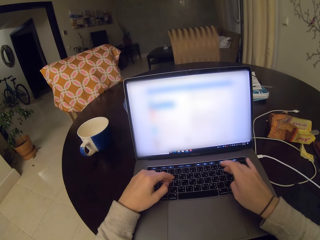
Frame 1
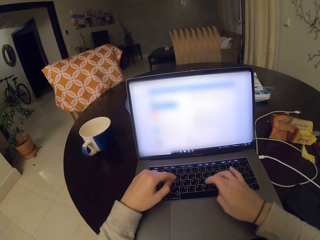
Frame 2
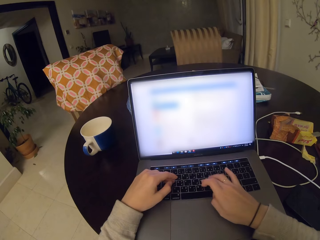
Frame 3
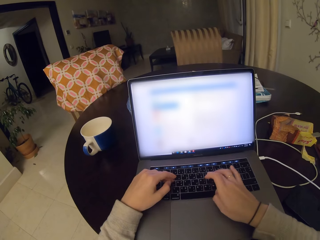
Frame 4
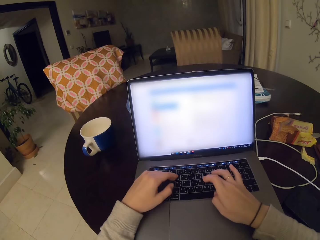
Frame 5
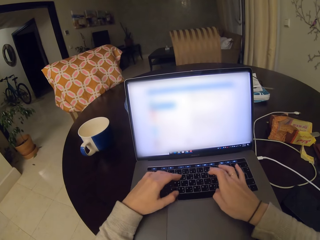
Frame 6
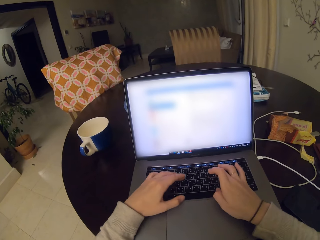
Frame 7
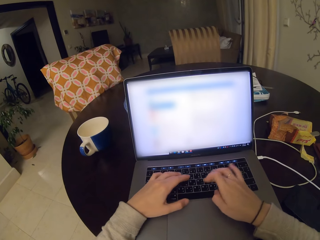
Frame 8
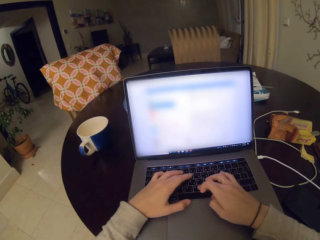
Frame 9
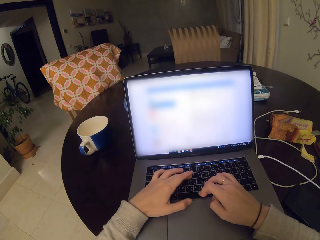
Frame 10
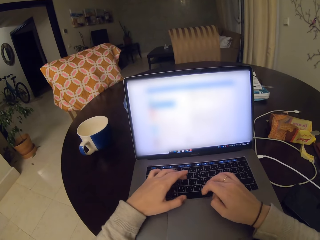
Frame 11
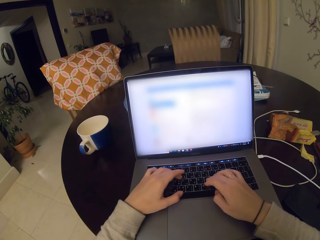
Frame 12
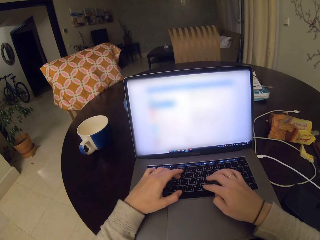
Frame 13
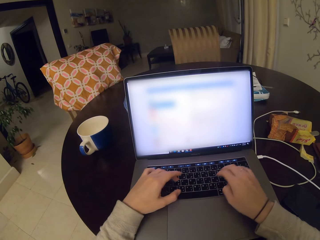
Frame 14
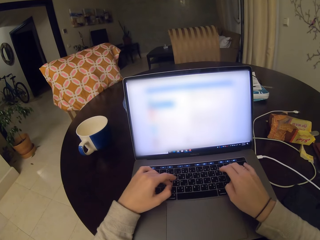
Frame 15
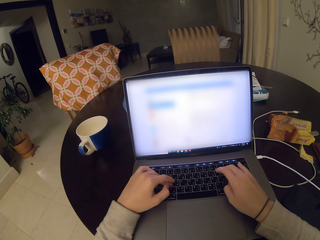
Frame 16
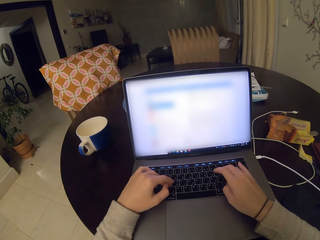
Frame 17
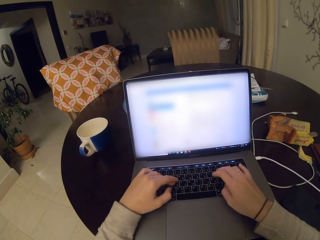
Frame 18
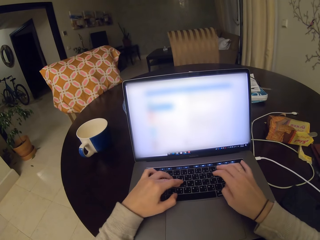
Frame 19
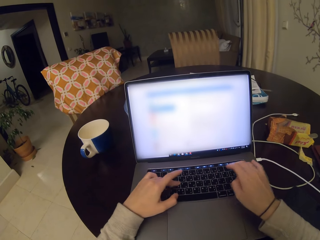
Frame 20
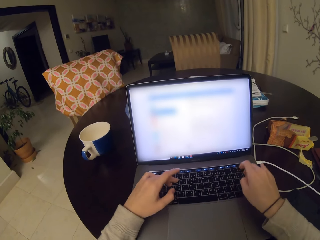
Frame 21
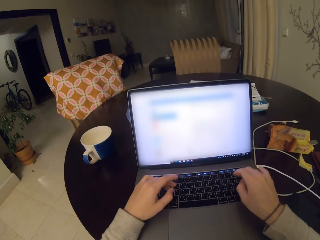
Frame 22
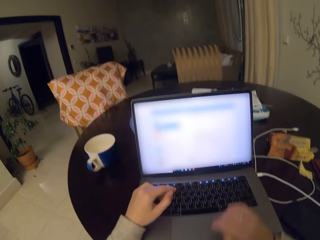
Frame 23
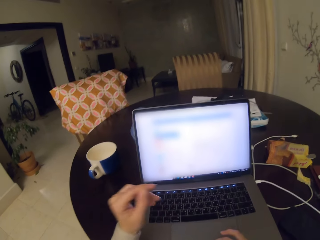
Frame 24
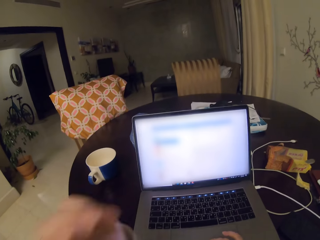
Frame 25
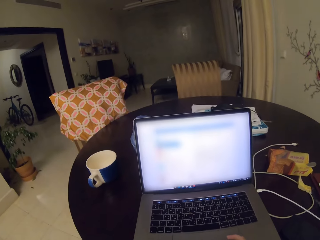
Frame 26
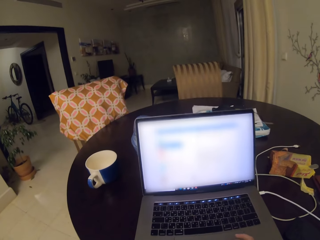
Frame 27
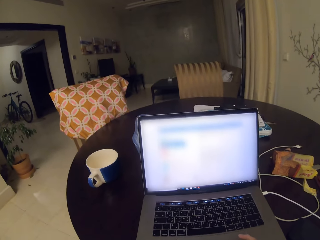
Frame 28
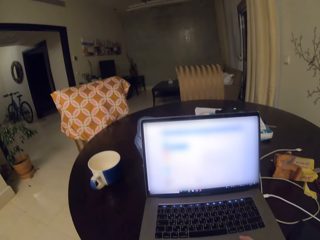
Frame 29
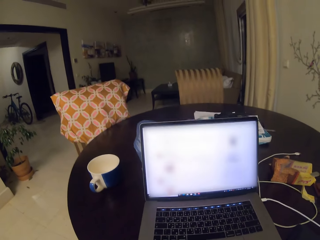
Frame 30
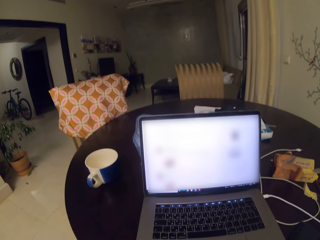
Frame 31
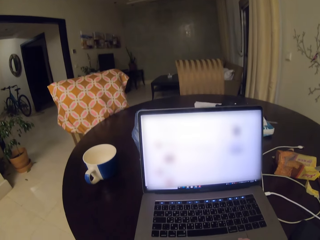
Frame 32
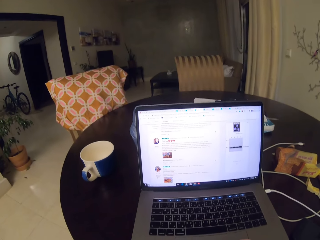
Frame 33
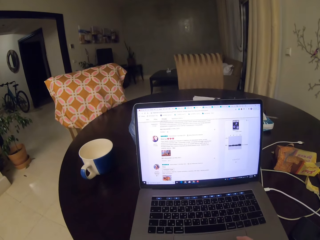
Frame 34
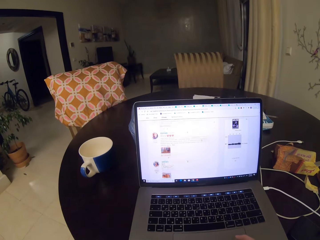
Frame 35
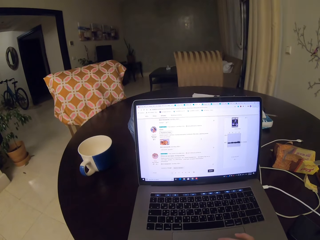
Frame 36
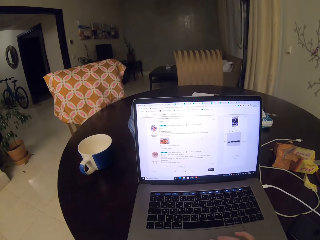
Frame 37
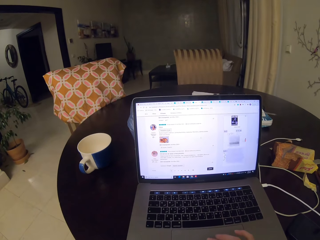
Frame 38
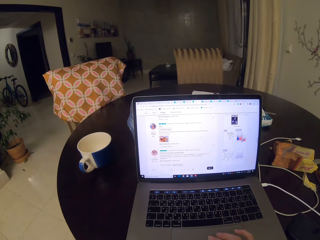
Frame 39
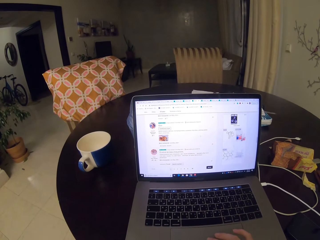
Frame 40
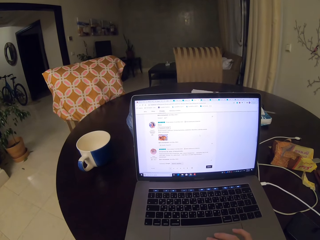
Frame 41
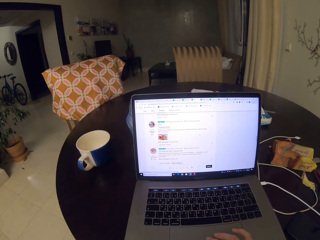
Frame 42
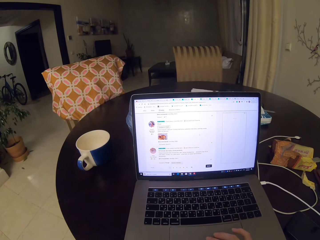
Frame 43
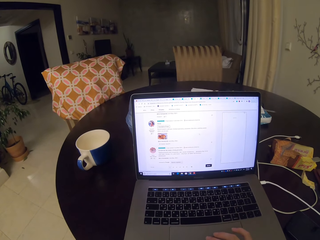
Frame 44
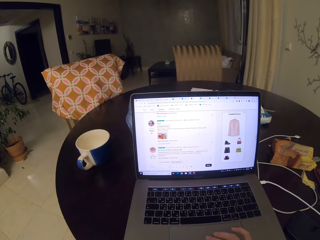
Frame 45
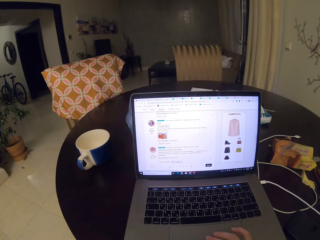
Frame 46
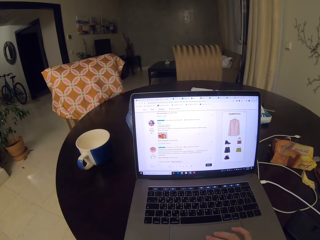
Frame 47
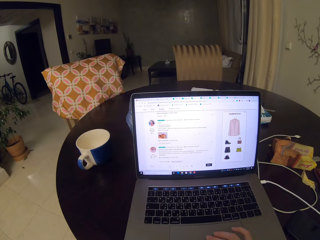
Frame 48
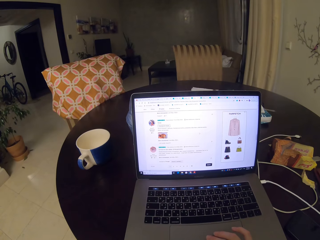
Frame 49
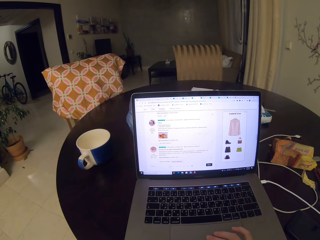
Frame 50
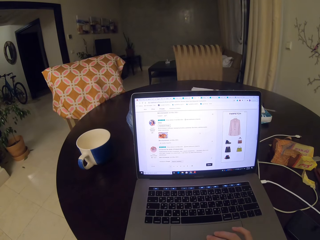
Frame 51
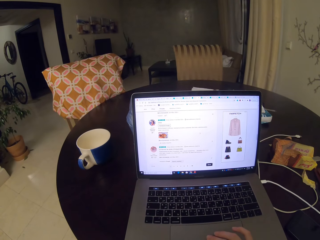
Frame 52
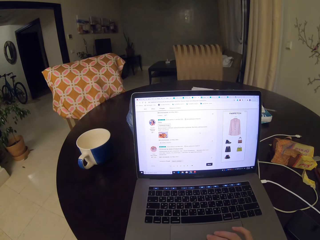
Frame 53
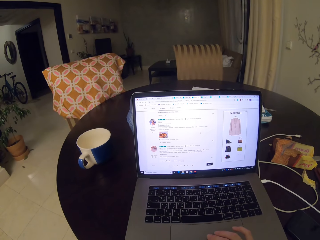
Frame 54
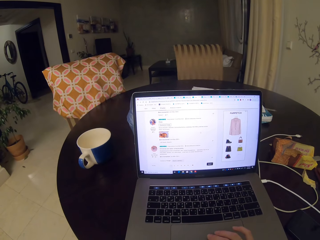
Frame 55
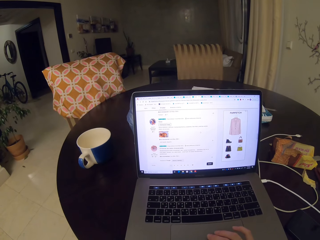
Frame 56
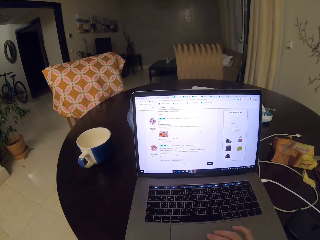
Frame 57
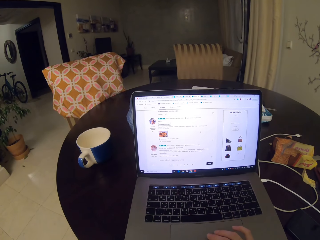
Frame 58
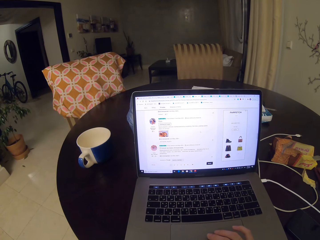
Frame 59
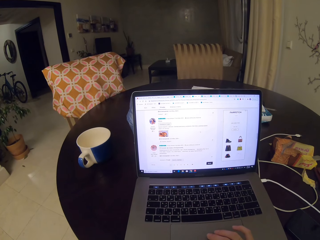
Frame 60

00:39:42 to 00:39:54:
The camera wearer types on the keyboard. They operate the laptop.

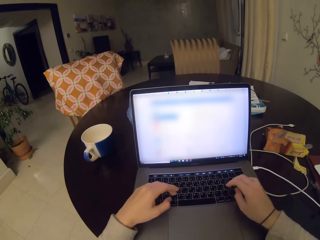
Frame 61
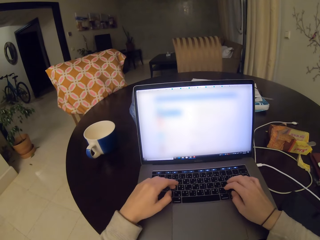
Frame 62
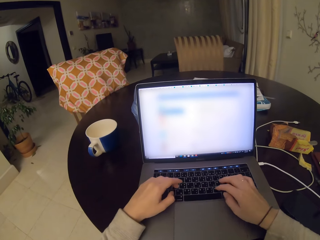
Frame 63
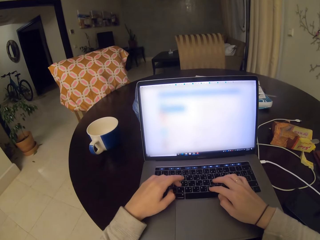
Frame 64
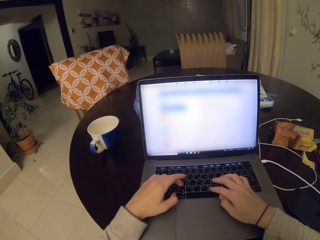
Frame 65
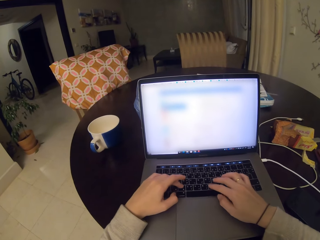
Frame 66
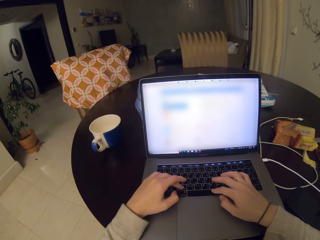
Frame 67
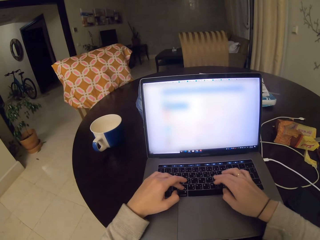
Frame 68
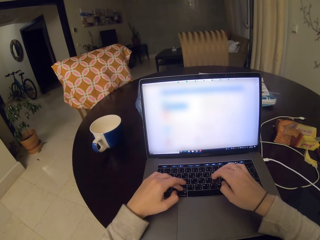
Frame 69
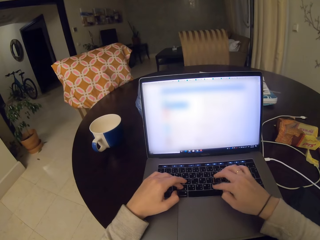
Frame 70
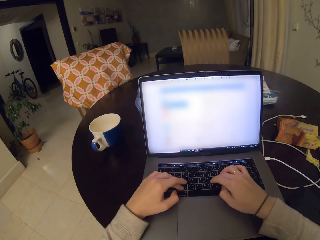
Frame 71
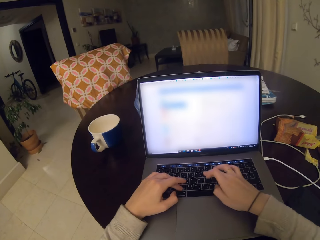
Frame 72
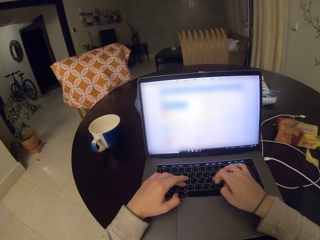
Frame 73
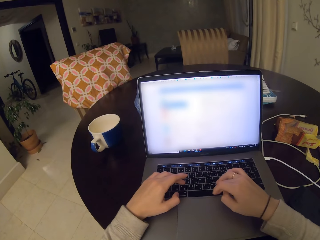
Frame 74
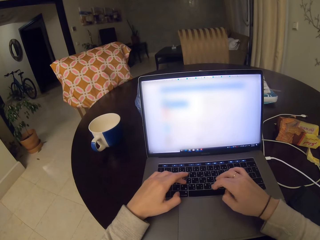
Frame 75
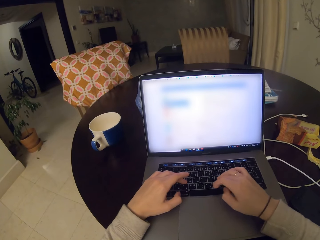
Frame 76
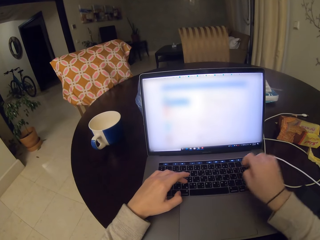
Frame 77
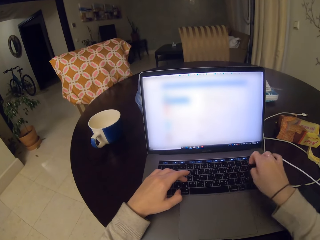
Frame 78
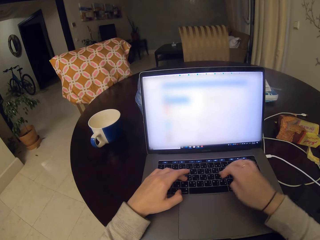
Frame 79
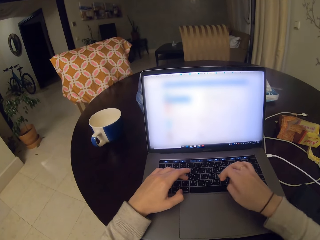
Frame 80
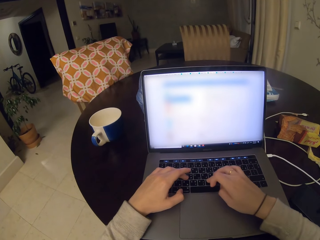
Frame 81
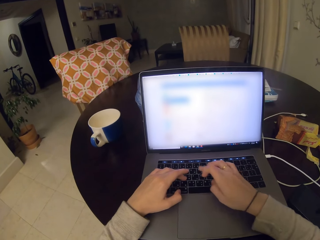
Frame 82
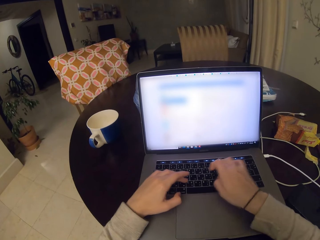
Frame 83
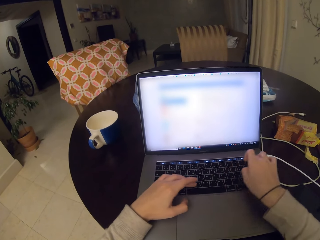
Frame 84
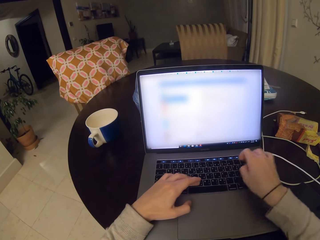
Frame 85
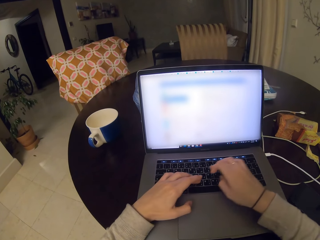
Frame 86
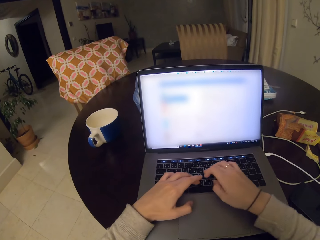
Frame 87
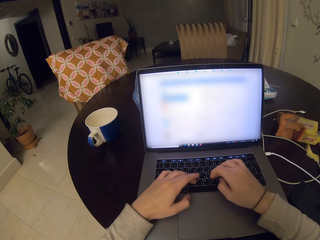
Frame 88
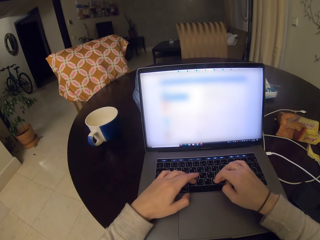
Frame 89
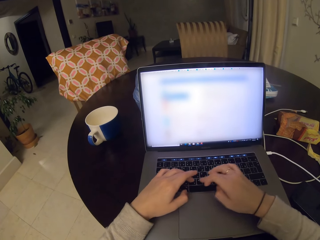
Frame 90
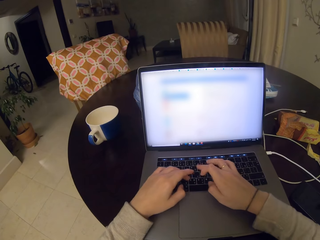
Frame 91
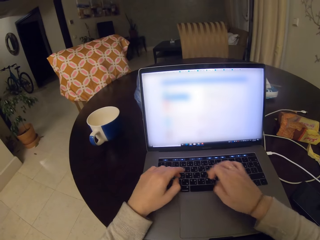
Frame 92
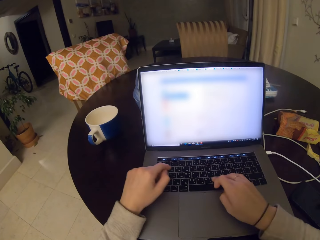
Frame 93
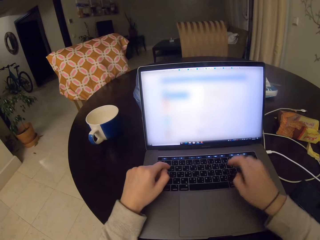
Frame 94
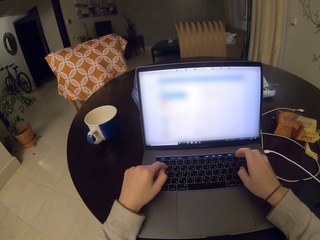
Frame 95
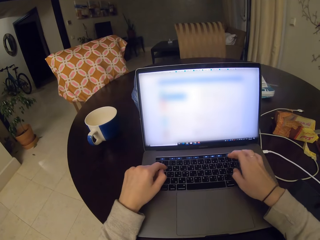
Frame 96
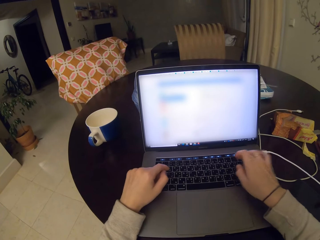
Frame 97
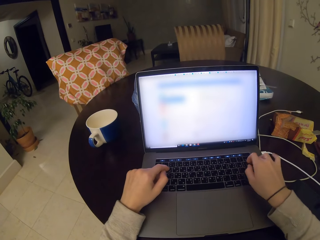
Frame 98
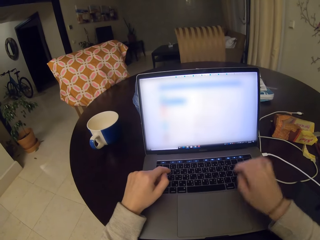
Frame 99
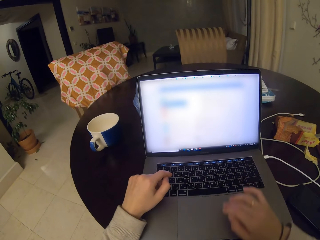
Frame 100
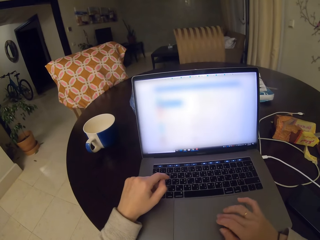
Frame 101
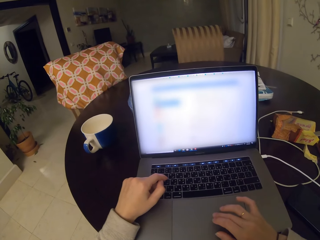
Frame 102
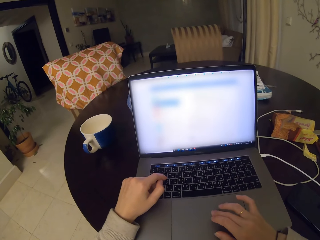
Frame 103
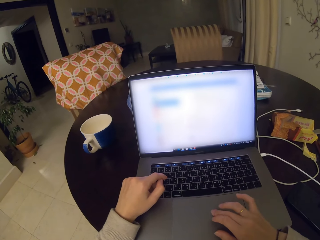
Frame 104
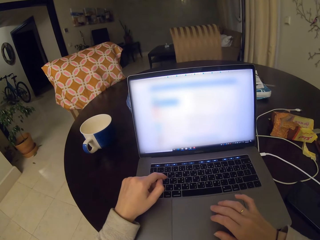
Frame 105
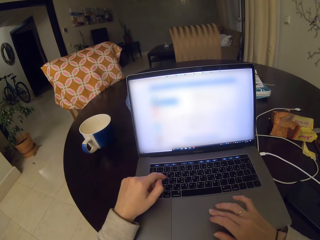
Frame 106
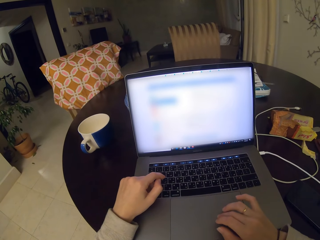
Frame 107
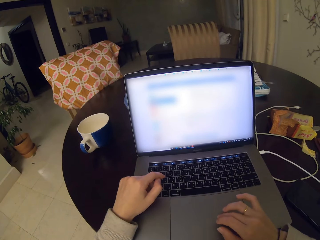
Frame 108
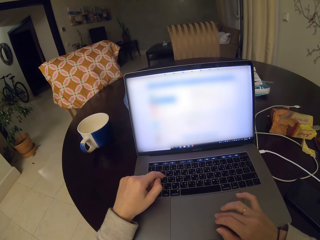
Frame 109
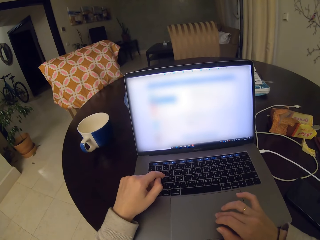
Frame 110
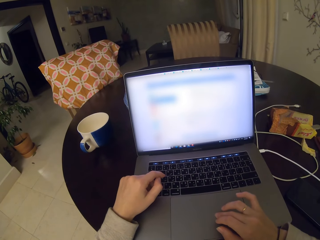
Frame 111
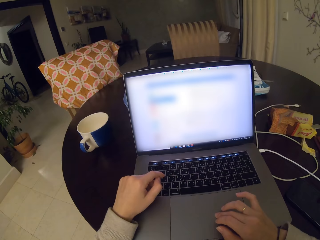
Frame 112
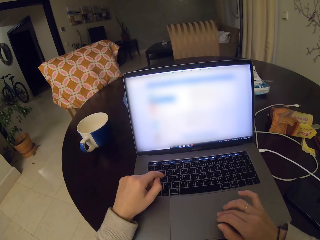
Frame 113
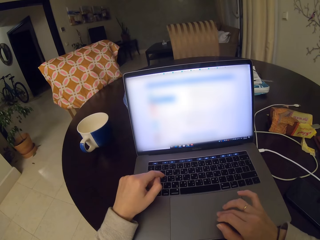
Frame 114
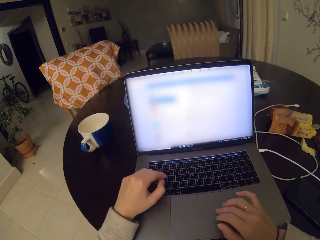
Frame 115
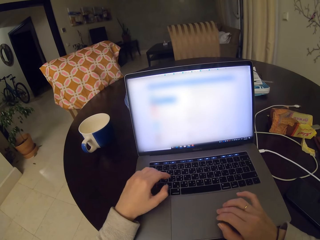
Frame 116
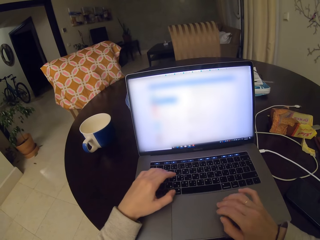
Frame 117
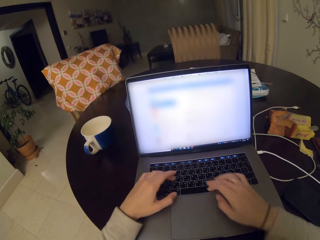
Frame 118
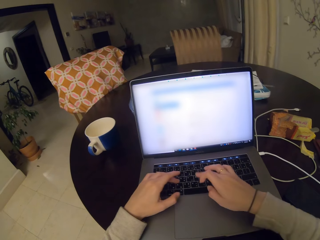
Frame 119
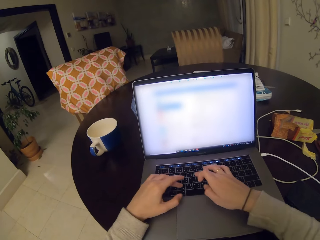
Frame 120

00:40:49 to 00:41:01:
The camera wearer types on the laptop keyboard. They scroll the laptop touch bar with the right hand.
